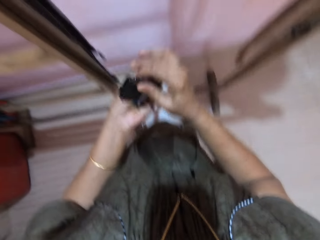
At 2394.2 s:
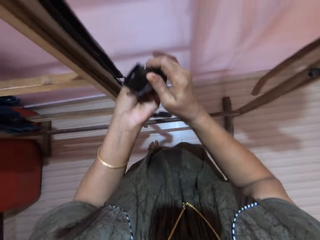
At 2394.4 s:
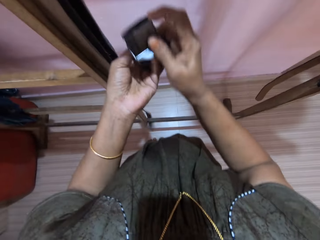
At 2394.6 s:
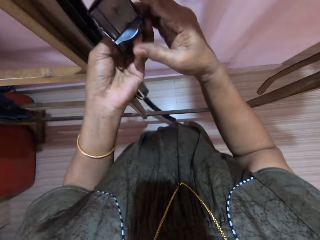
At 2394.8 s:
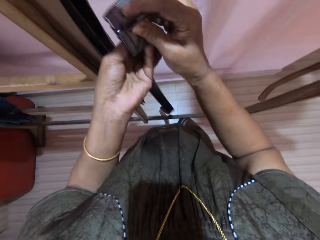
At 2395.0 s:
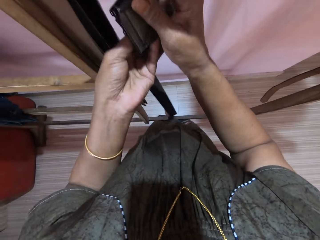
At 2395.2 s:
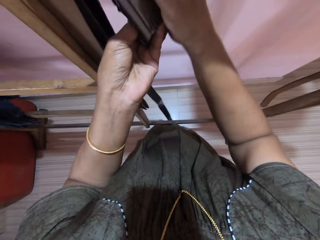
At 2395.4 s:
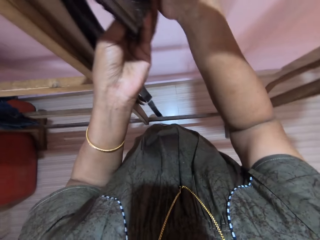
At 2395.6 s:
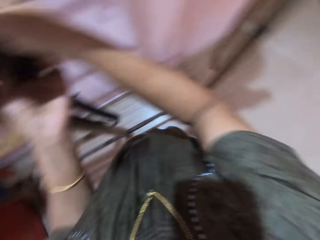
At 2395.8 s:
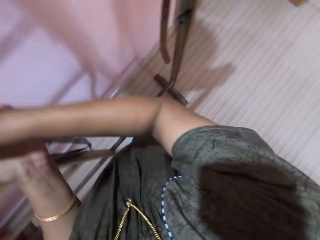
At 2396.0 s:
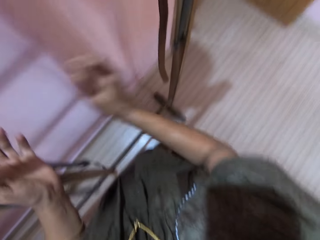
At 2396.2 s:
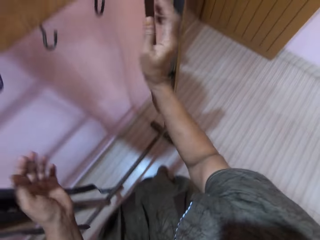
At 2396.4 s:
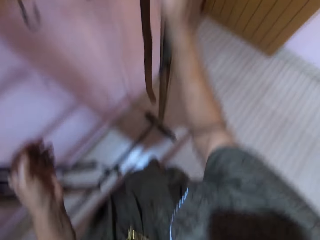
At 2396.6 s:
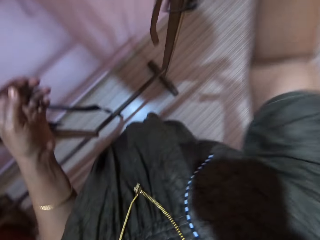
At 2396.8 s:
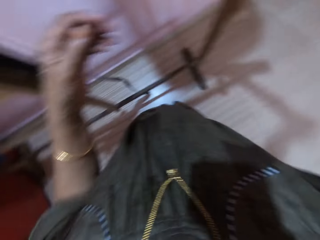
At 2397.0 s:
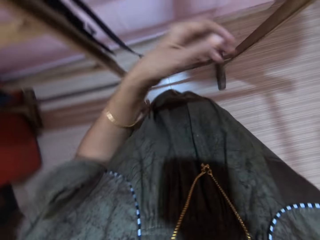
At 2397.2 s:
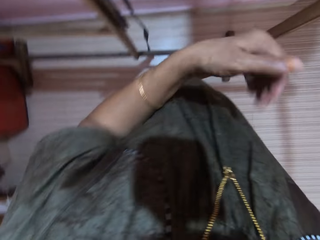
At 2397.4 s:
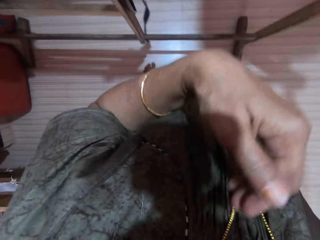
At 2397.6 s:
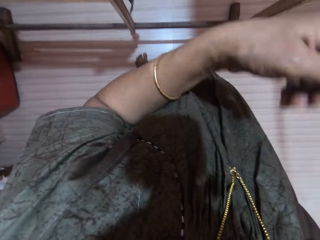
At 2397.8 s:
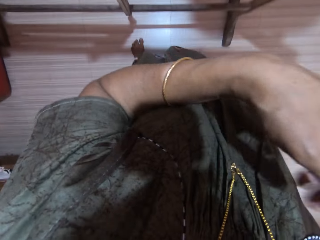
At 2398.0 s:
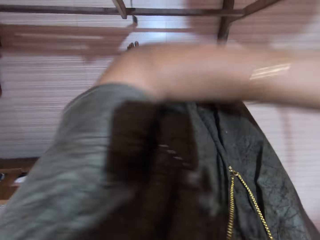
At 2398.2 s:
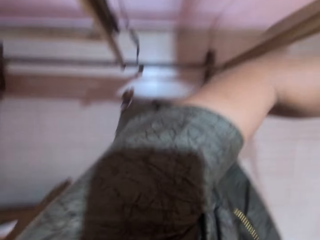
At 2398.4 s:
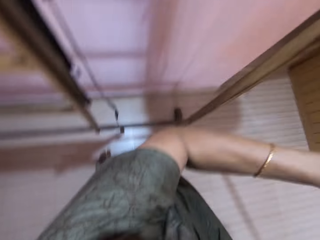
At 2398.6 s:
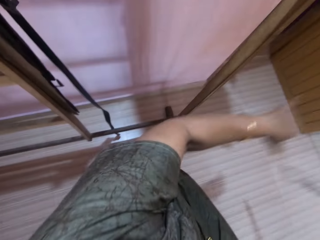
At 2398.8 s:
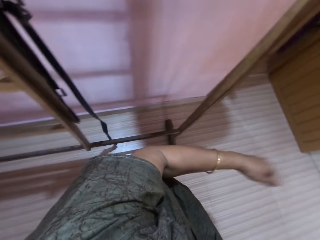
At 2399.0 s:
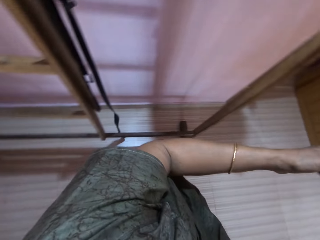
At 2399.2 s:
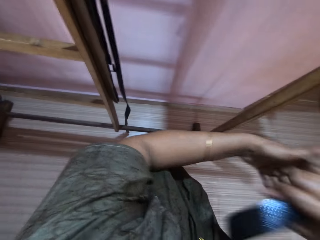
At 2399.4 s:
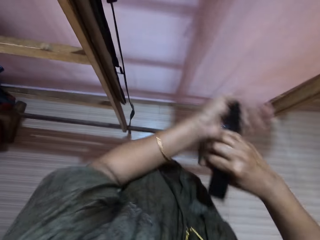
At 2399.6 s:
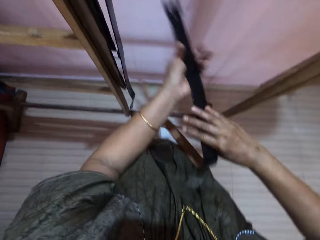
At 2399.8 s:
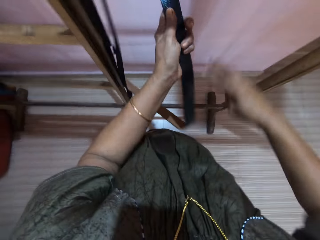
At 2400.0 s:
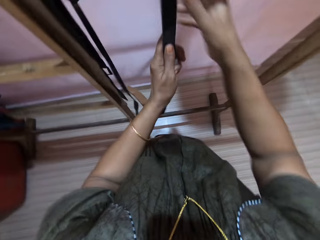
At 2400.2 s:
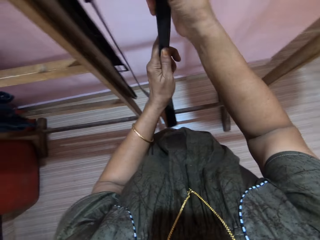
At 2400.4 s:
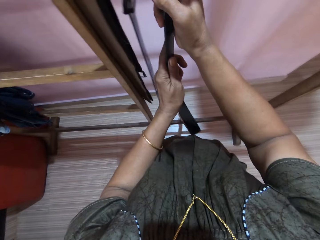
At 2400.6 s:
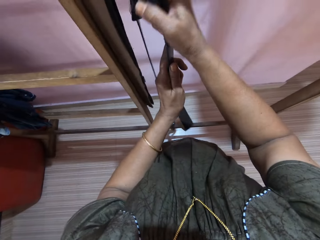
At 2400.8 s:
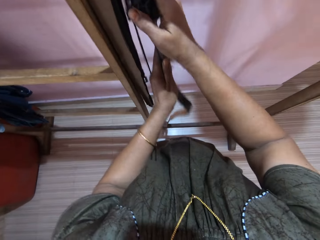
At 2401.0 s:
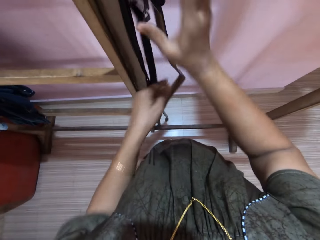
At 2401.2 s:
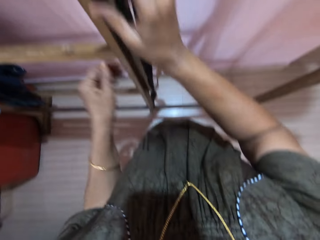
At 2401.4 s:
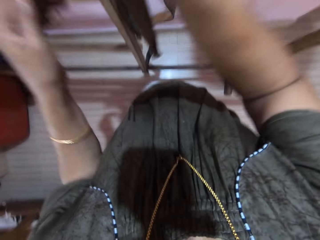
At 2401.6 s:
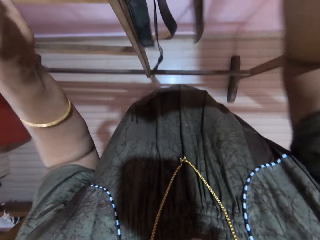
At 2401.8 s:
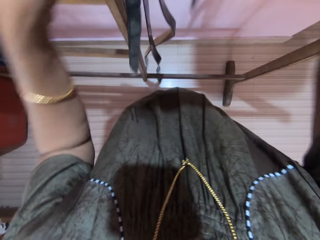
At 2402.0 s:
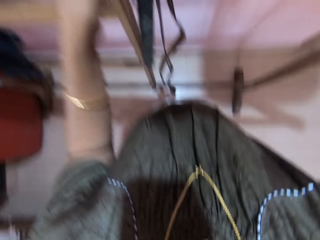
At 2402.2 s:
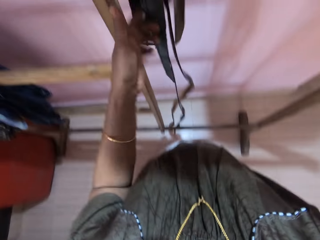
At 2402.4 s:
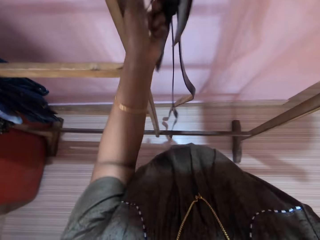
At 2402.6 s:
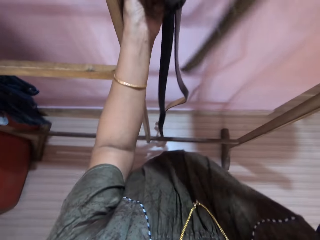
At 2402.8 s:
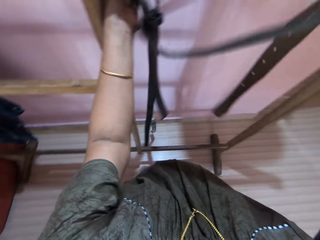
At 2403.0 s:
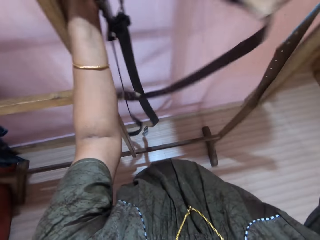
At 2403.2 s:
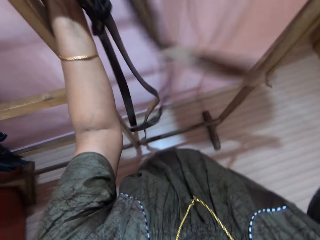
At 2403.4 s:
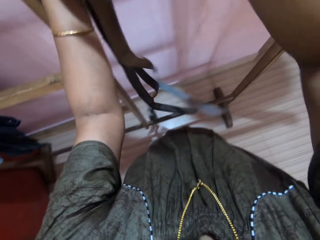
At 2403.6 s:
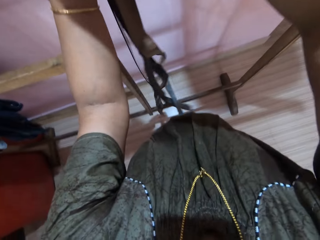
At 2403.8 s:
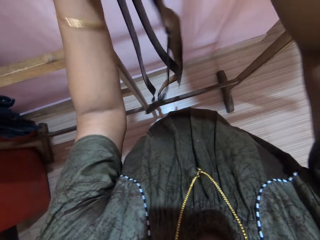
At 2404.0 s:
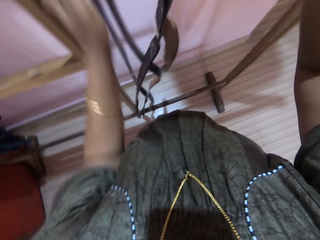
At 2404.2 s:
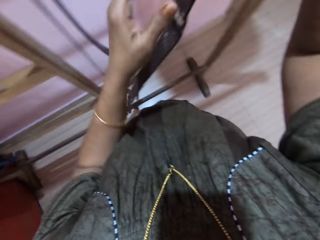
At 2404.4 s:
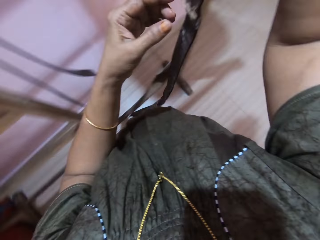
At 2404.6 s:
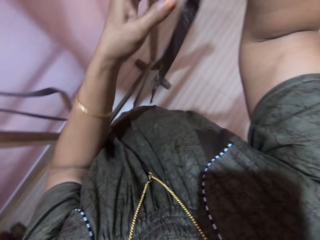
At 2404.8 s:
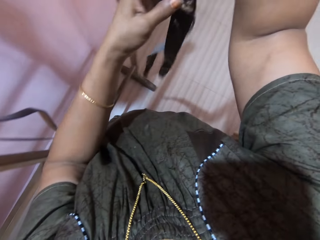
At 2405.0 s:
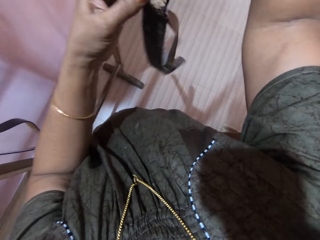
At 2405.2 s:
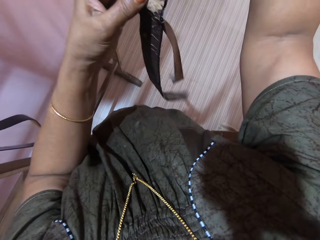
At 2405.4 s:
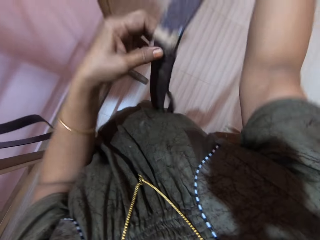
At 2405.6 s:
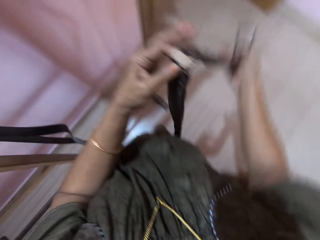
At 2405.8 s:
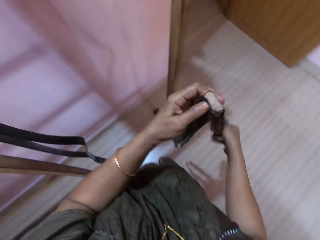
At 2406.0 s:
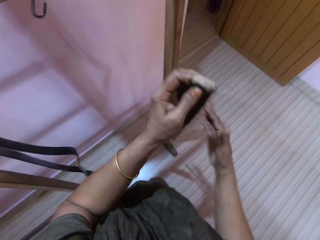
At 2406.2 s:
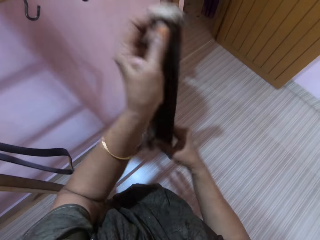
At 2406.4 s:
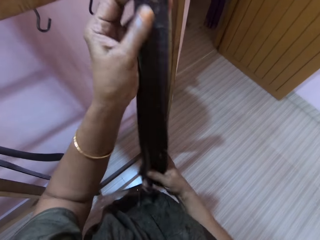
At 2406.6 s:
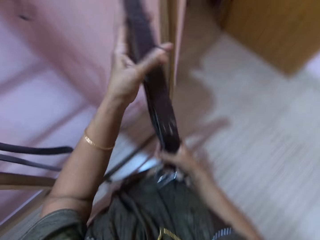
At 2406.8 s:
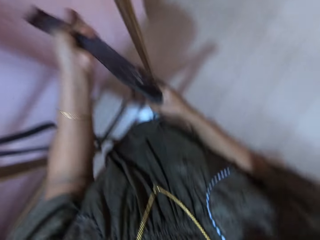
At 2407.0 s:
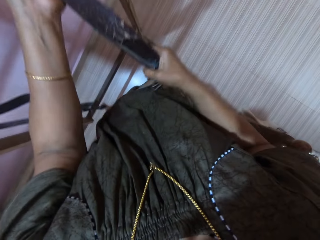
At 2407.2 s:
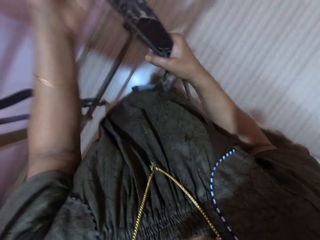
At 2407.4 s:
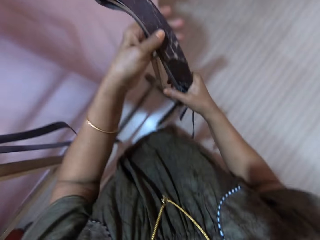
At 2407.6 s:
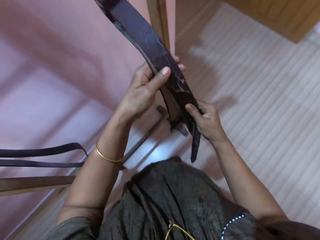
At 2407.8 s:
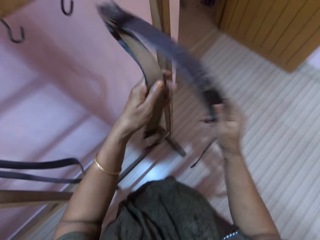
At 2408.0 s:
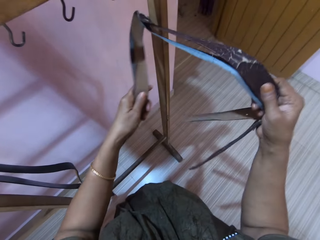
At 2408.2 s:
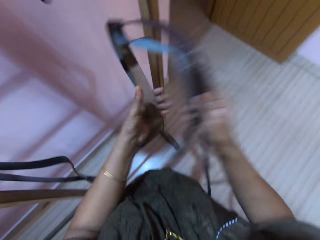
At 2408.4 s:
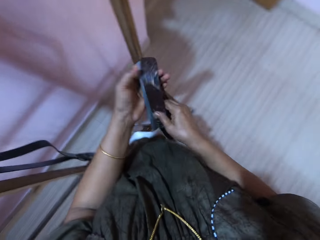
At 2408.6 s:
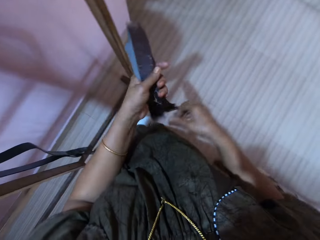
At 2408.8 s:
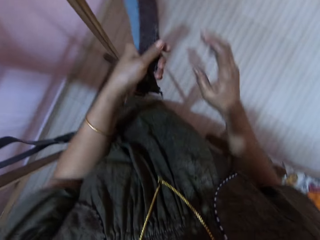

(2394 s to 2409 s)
The camera wearer hangs the belt on the cloth rack. They pick up another belt from the cloth rack. They hang the belt on the cloth rack. They pick up a belt from the cloth rack and fold the belt.

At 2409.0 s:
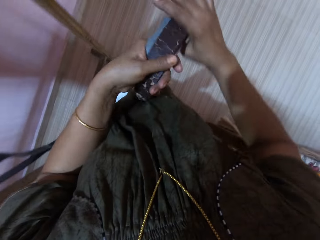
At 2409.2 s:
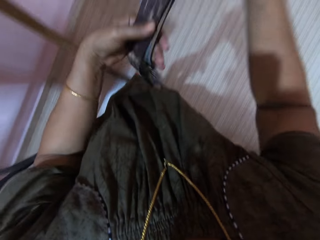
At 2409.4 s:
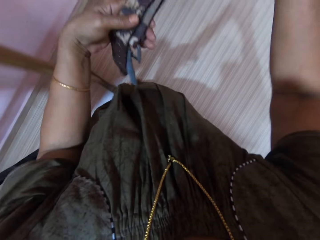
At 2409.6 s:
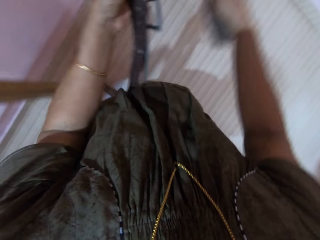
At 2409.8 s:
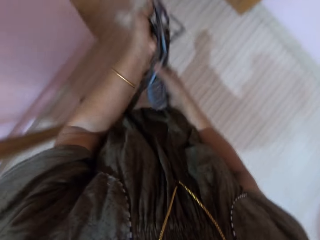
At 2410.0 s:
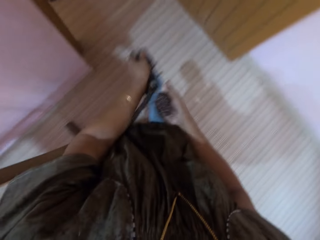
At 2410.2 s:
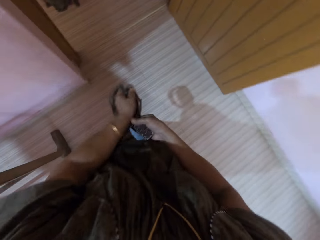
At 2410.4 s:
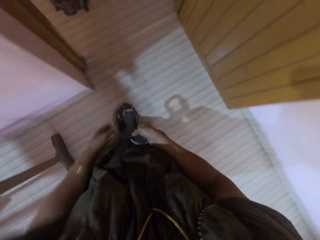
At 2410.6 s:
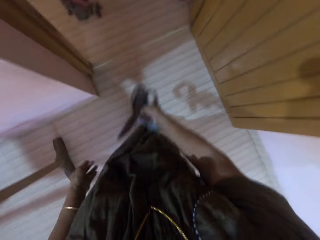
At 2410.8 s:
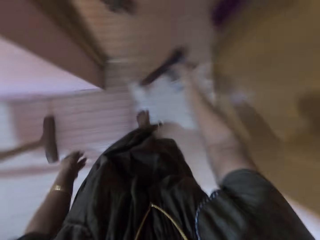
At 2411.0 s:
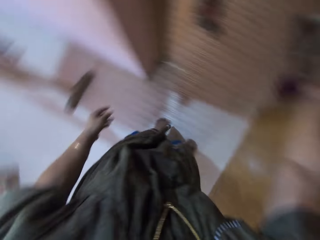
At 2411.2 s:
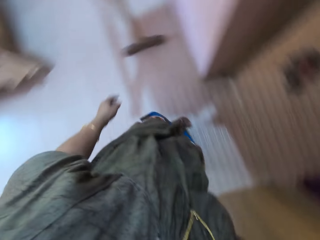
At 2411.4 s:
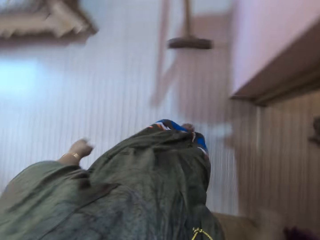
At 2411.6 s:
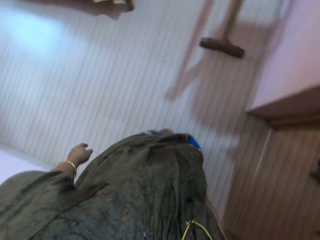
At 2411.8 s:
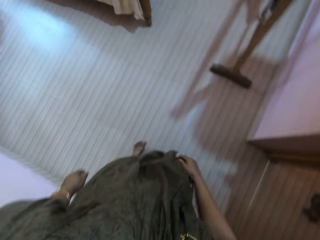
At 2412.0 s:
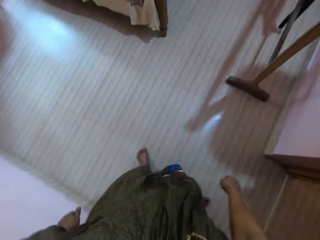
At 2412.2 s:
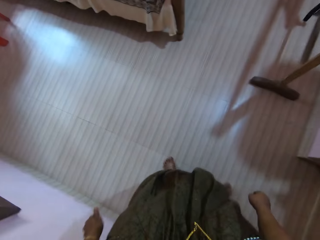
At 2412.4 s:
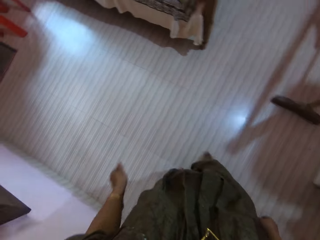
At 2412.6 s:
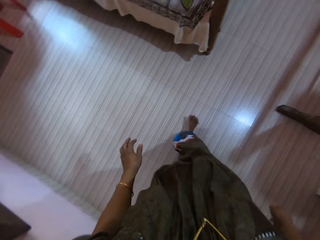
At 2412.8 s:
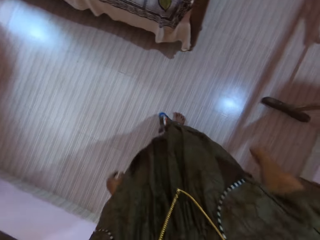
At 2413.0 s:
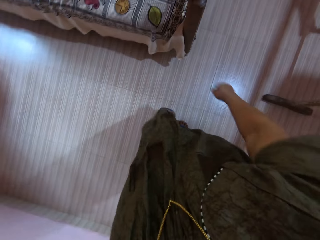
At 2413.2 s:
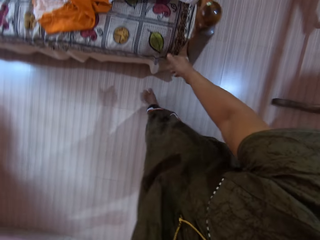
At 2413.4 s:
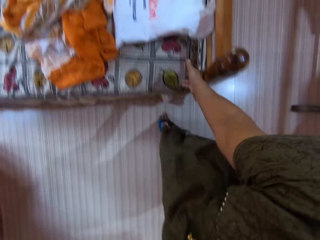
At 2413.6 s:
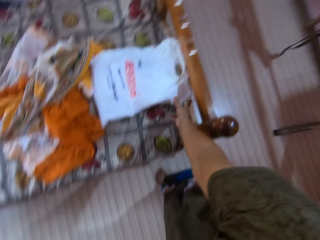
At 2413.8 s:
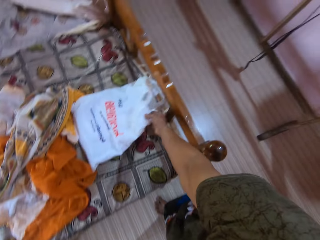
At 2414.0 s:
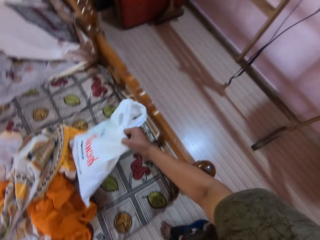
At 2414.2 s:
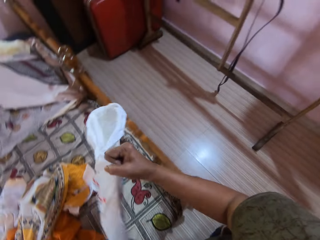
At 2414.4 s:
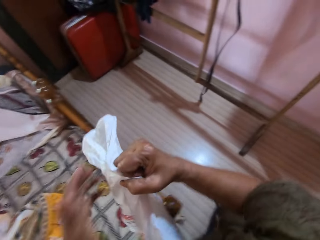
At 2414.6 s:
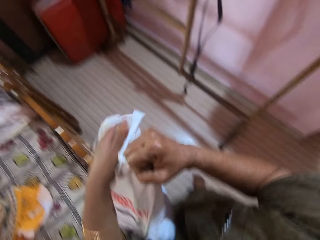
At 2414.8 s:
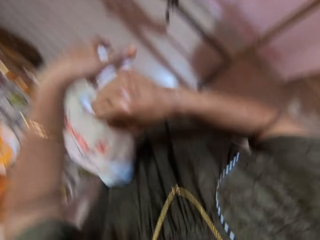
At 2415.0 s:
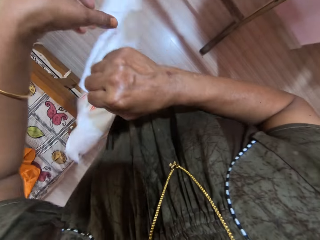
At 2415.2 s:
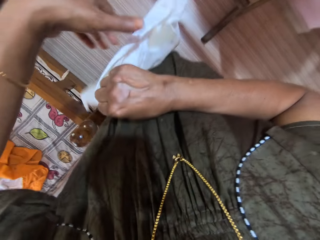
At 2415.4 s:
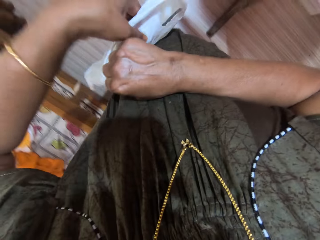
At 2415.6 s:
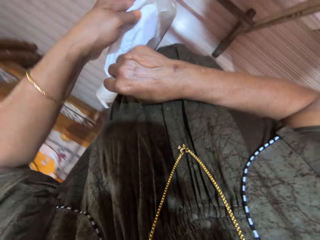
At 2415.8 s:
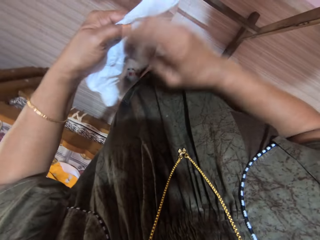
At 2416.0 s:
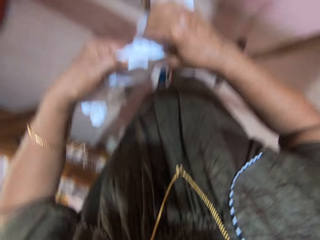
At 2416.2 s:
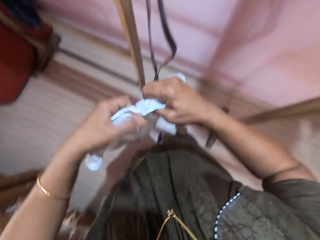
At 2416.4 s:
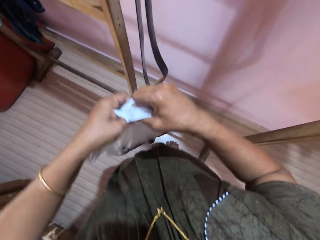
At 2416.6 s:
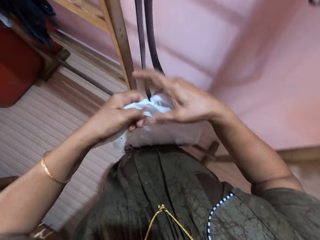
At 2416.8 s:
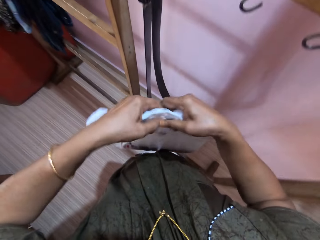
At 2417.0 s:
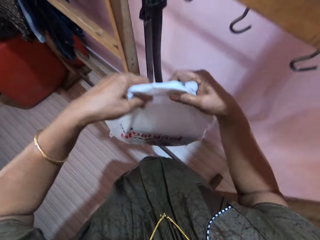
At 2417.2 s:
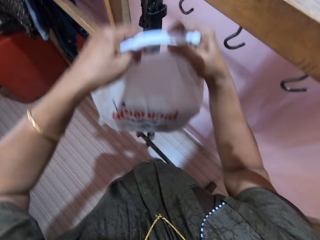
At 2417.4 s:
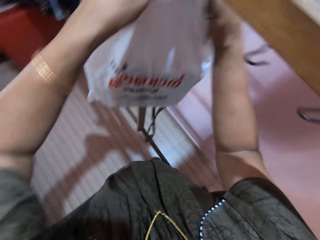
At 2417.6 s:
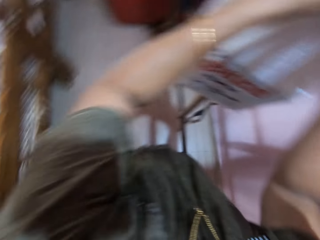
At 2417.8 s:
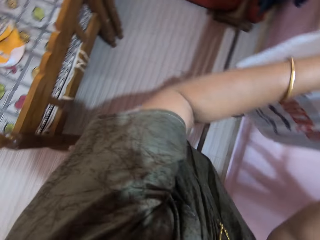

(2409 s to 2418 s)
The camera wearer throws the belt into the corridor. They pick up a nylon from the bed. They hold the nylon with both hands.
